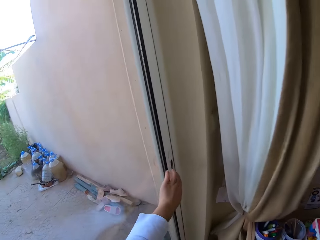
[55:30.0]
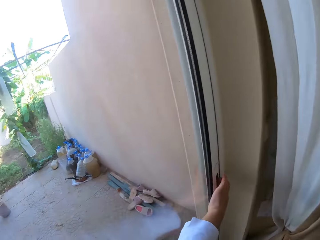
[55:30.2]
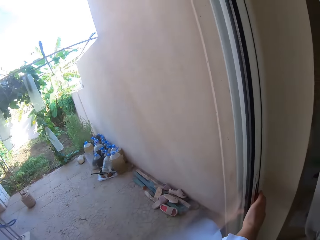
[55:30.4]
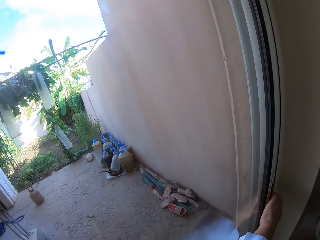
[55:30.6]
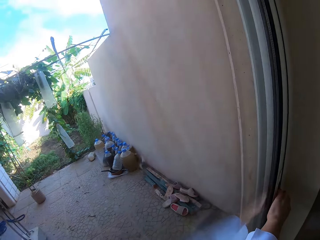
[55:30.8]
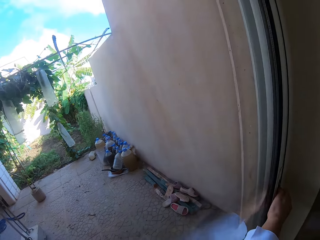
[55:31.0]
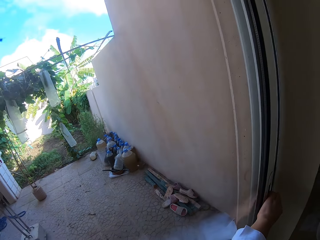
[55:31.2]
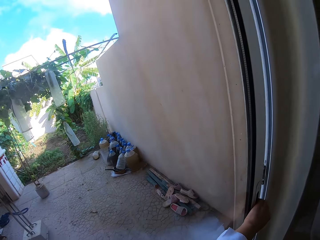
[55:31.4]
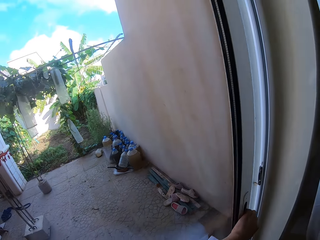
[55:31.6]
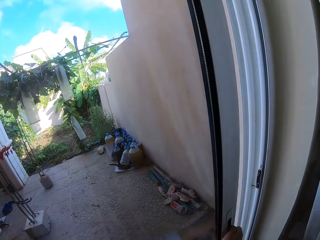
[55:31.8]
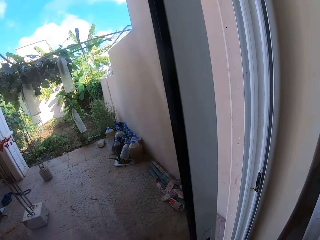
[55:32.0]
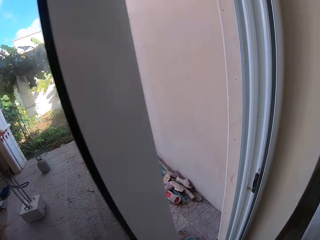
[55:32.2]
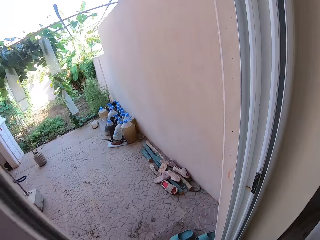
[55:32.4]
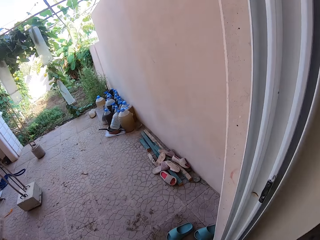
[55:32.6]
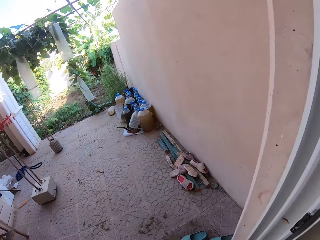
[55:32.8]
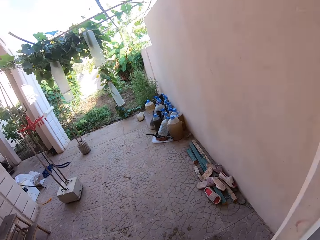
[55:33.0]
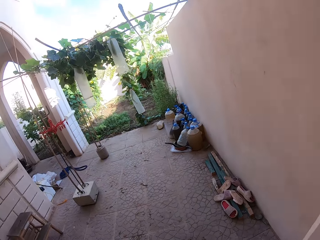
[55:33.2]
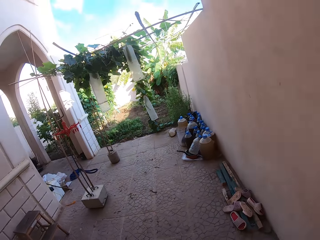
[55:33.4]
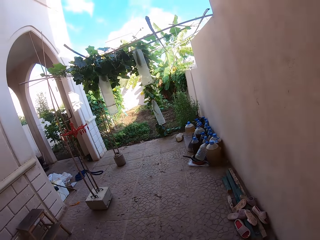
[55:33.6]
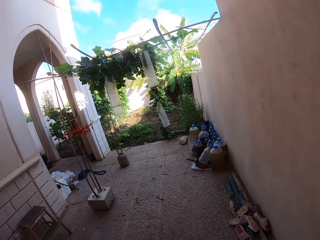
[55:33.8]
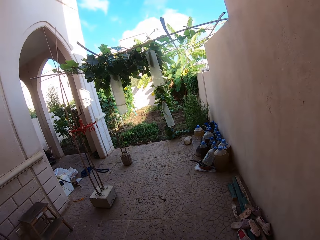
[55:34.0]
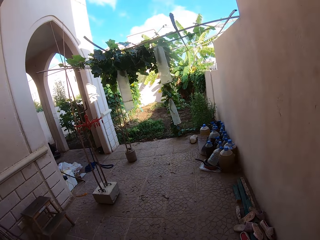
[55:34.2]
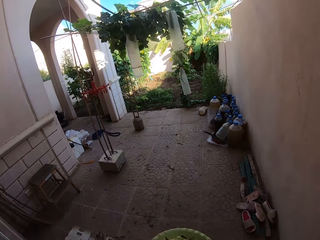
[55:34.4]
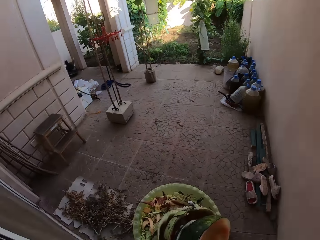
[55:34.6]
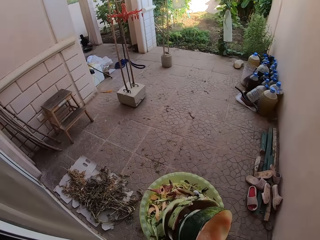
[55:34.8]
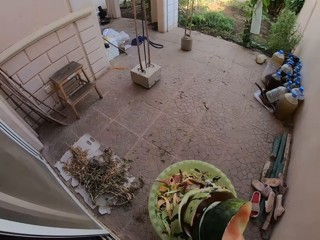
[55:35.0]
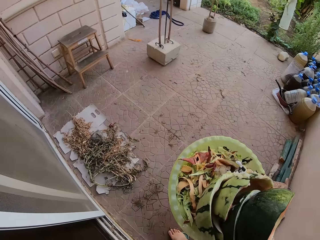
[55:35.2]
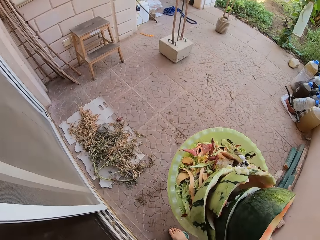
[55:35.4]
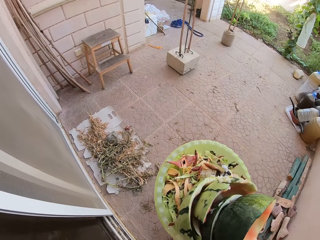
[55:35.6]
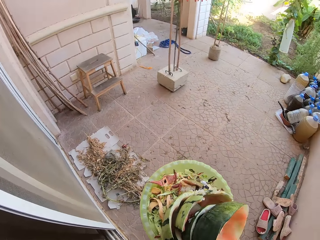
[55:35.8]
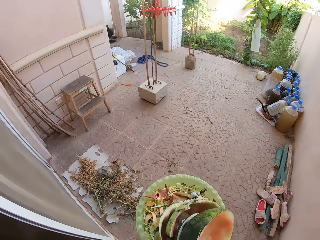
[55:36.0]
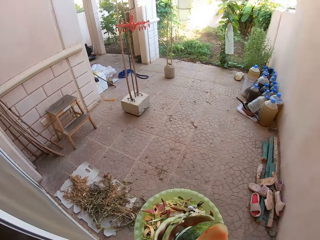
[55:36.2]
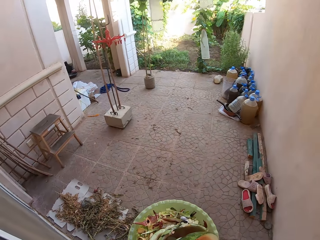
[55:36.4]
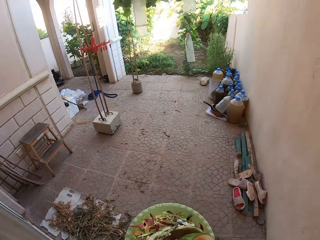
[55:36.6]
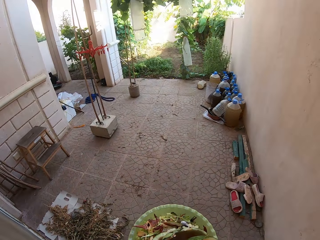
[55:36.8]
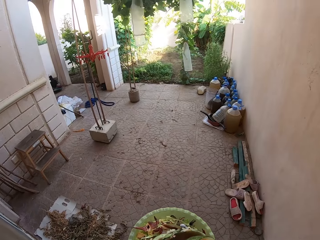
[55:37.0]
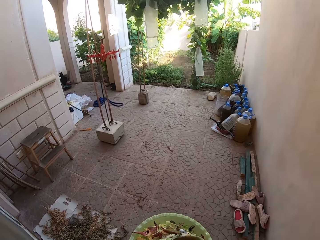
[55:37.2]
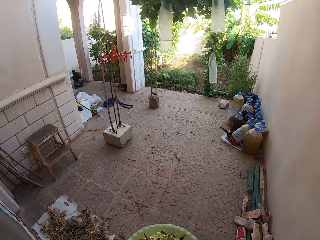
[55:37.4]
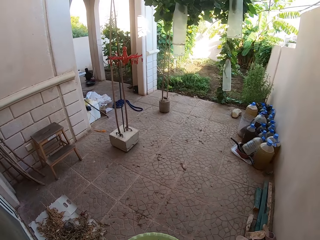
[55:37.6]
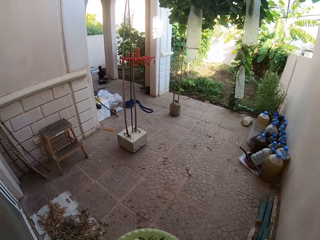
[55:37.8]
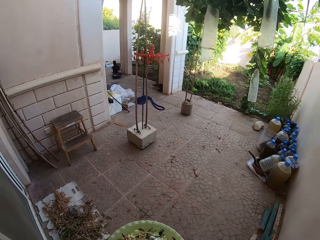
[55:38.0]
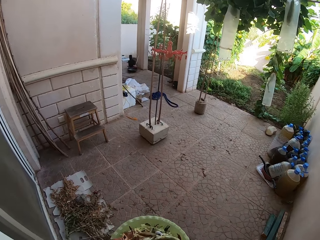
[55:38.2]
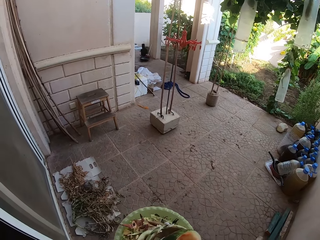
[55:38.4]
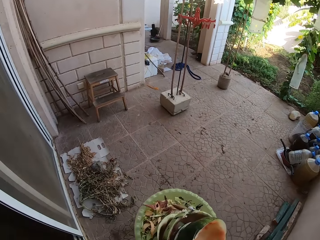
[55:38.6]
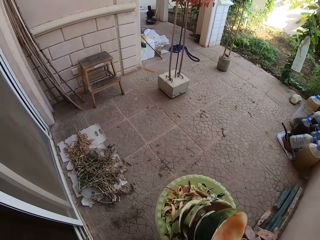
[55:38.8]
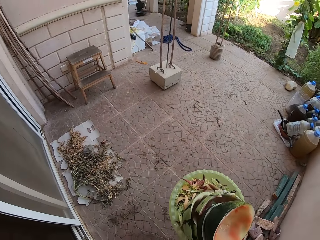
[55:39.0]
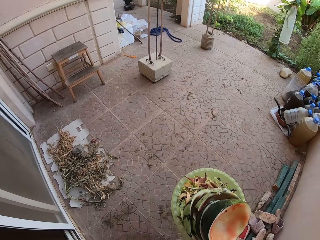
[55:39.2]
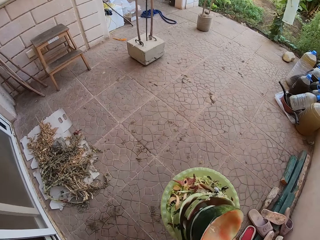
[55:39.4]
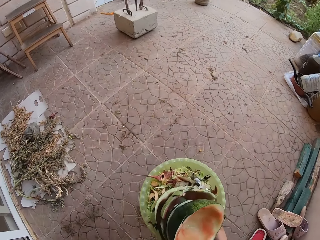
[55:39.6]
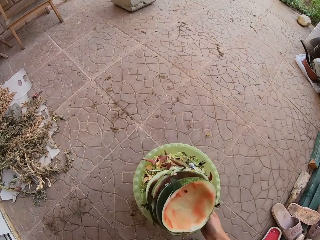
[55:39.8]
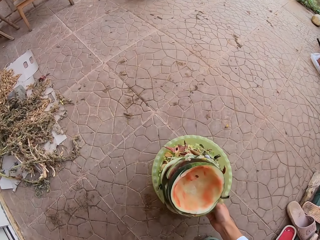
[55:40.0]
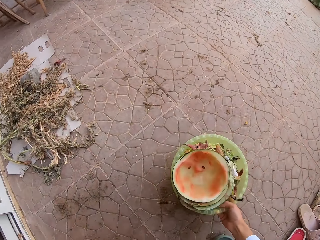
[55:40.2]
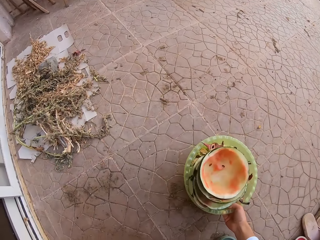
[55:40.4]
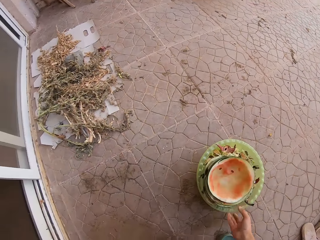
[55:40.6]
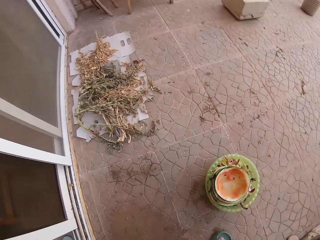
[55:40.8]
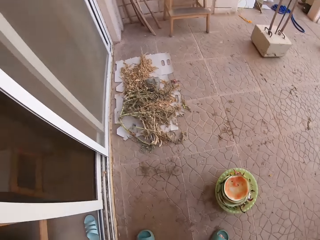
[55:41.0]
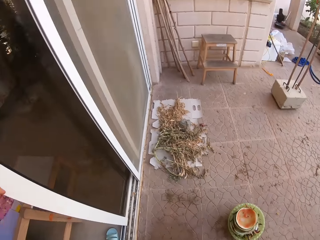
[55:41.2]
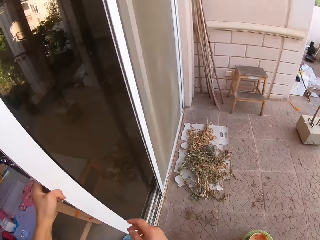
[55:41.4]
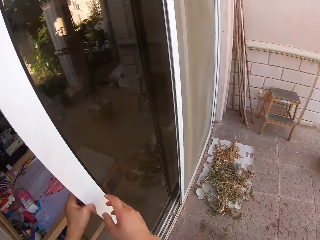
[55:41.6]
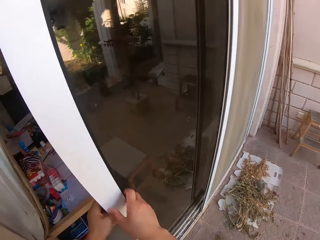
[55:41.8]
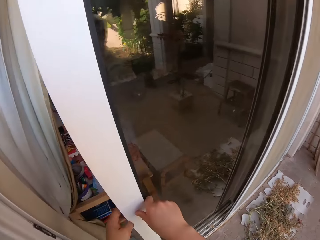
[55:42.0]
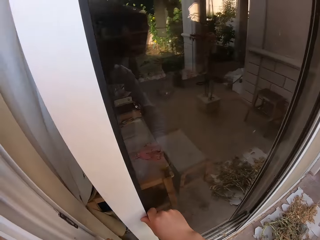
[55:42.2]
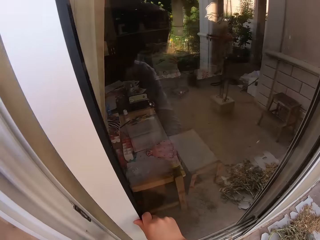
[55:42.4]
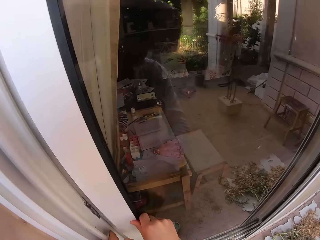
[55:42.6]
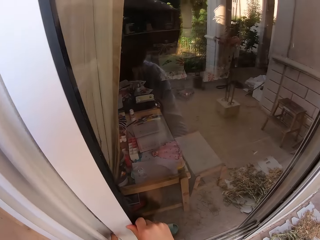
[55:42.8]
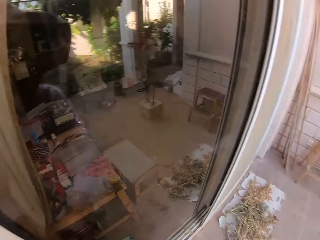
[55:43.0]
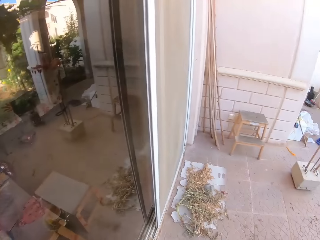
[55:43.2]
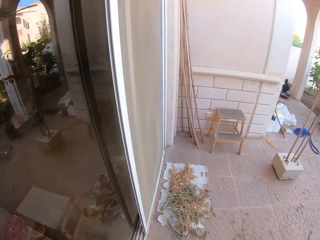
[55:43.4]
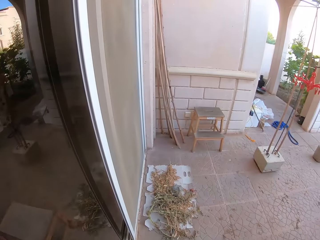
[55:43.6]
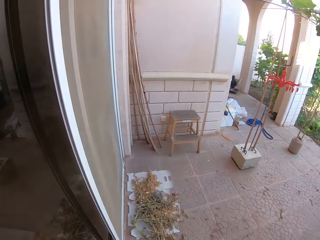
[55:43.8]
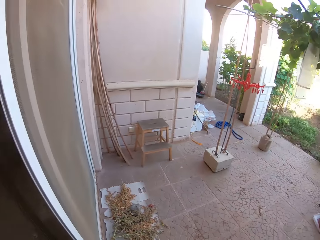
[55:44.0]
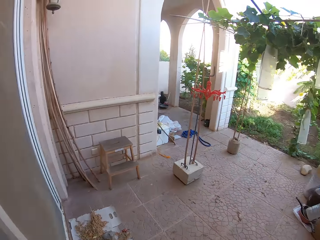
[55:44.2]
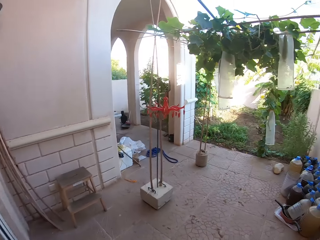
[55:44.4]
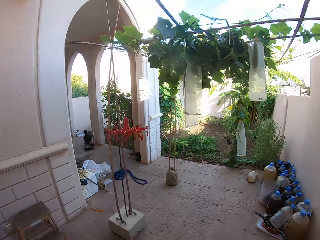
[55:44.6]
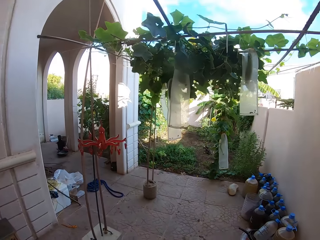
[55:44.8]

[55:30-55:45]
The camera wearer opens the door. They carry watermelon waste in a plate. They put the food remains on the floor. They put the plate on the floor. They close the door.

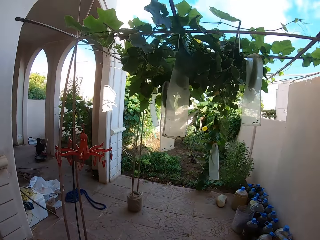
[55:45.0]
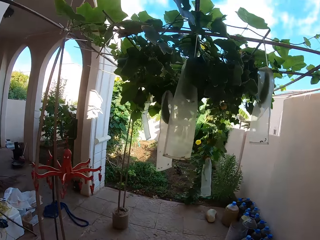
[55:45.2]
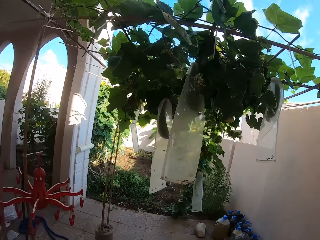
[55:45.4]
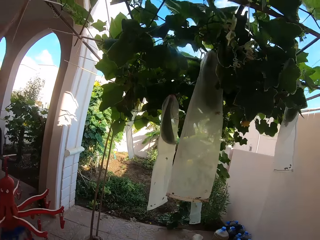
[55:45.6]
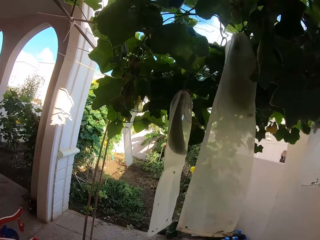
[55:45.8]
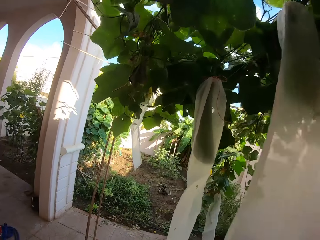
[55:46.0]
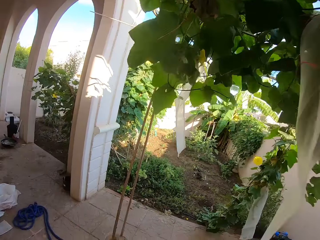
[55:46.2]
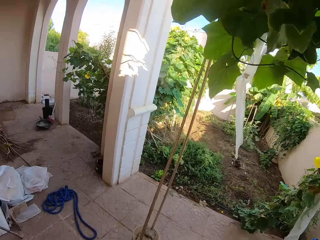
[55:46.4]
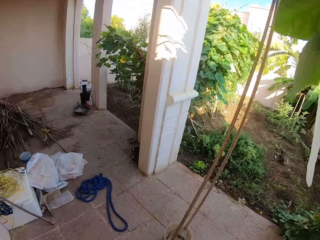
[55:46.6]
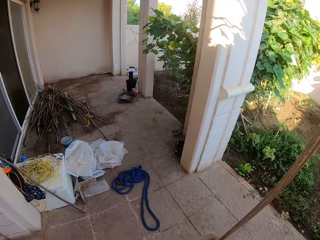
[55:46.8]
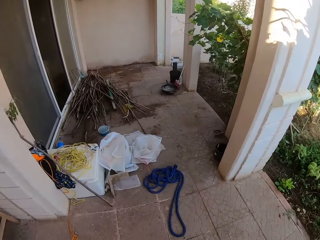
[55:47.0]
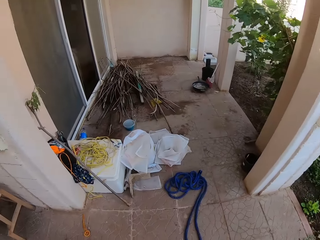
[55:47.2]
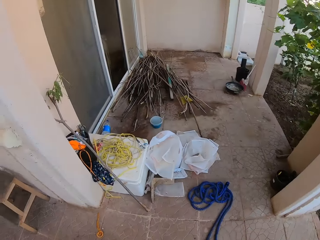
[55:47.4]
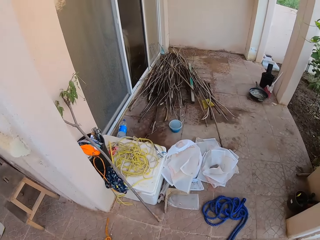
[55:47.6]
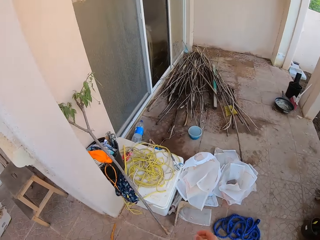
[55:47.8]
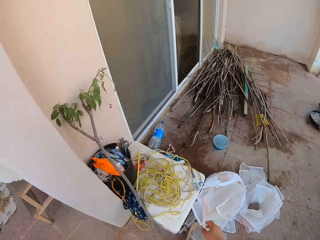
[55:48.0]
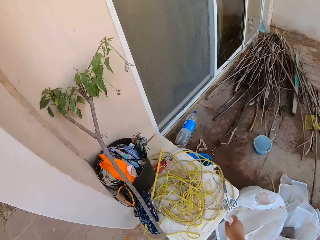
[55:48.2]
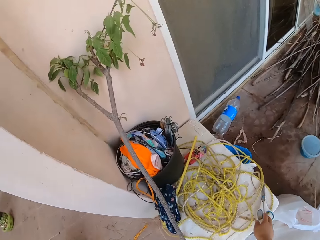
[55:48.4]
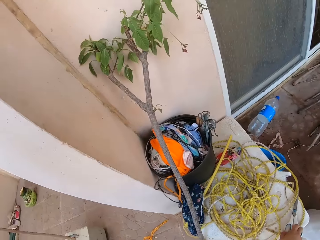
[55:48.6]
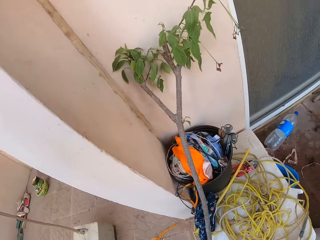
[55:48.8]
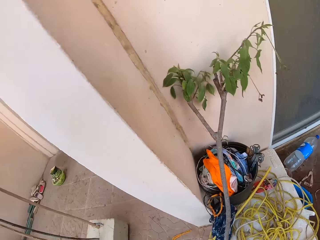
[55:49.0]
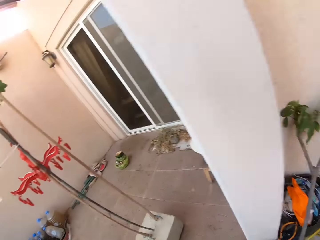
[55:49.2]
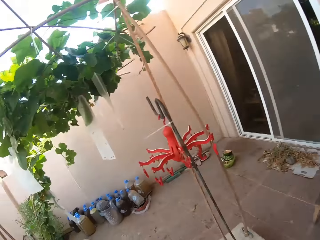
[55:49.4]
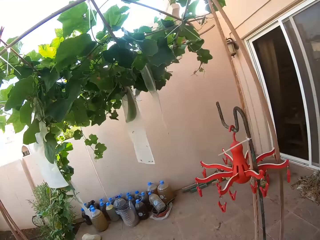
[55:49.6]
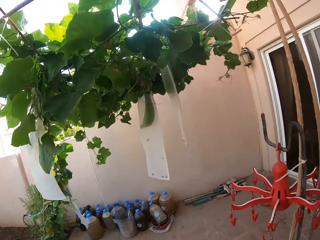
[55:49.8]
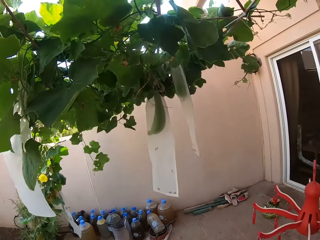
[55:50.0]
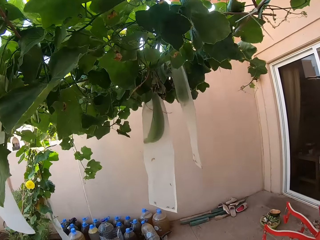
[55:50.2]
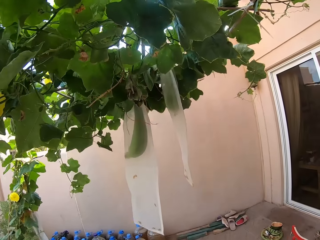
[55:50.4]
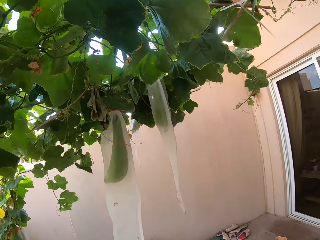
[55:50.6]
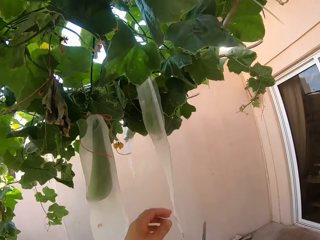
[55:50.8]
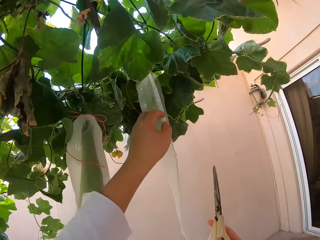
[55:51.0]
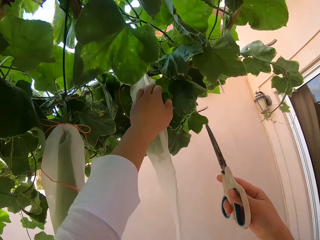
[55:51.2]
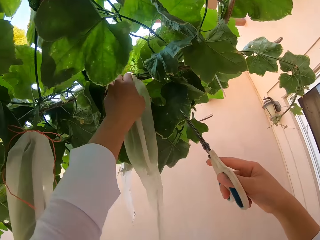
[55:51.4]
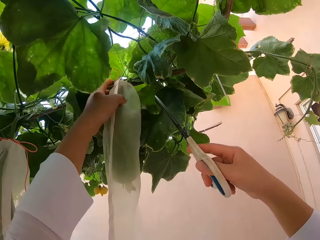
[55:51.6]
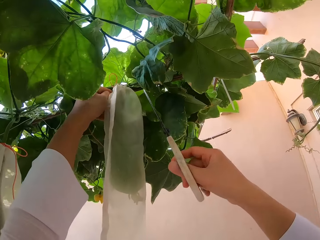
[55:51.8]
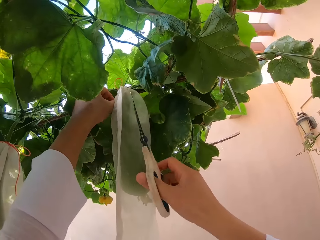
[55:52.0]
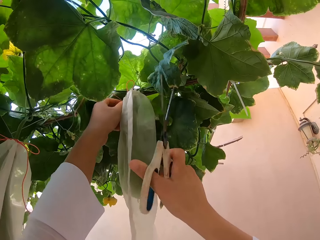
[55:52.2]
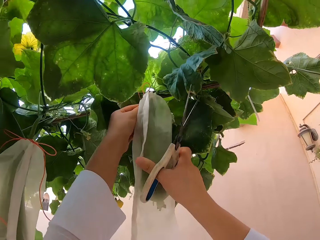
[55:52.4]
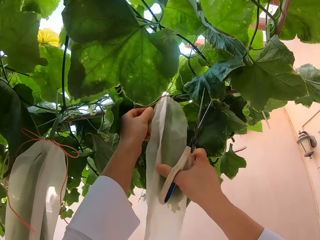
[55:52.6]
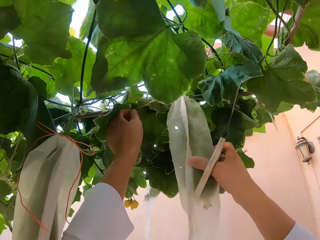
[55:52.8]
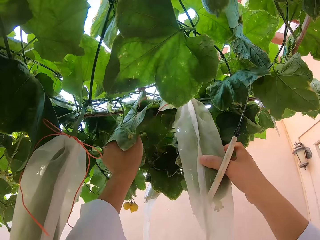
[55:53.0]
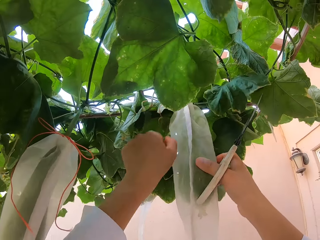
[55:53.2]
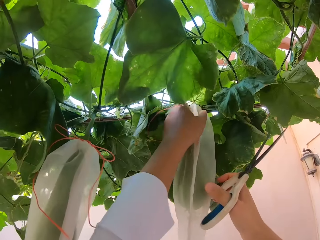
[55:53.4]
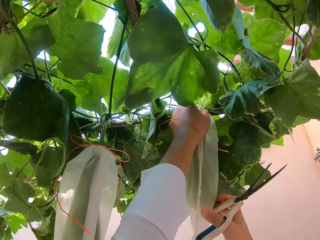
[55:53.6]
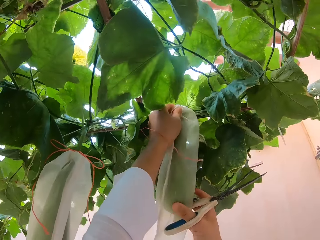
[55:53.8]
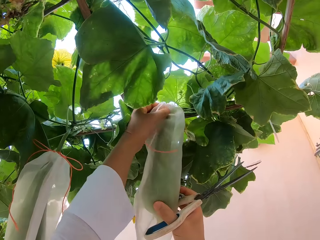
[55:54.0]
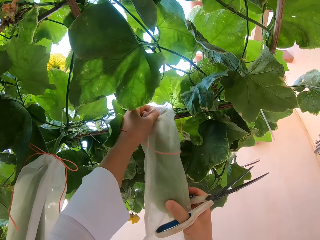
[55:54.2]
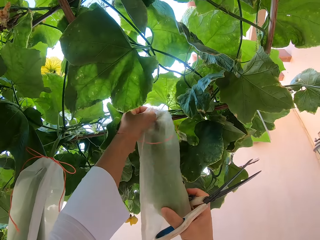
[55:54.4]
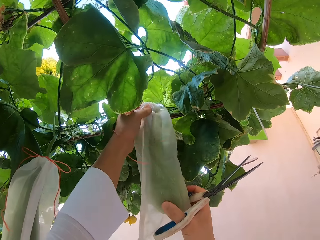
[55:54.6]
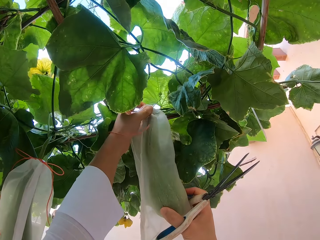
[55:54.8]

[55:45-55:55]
The camera wearer walks around the balcony. They pick up the scissors. They walk around the balcony. They cut the fruit with the scissors. They untie the cucumber.
